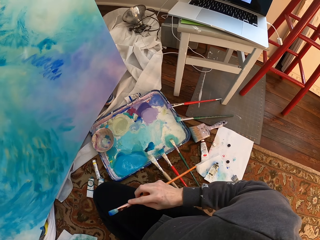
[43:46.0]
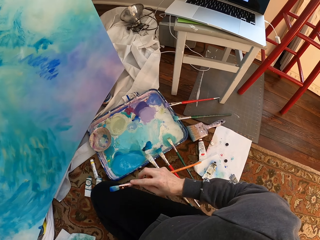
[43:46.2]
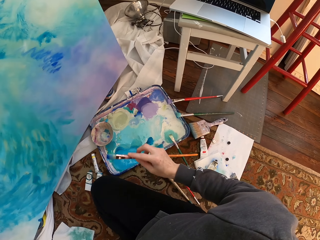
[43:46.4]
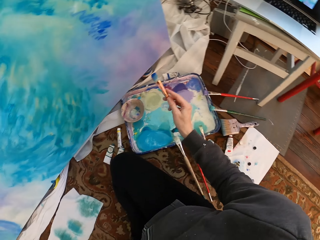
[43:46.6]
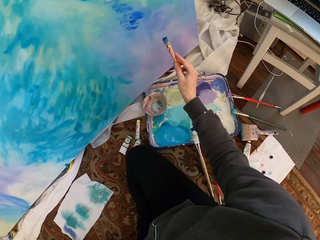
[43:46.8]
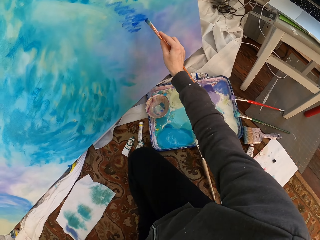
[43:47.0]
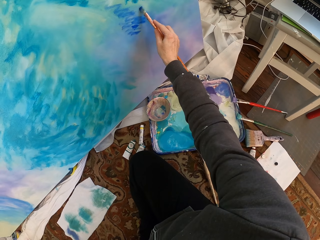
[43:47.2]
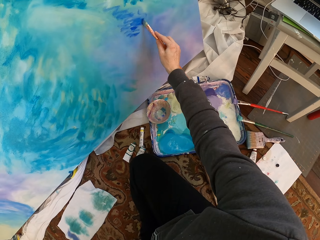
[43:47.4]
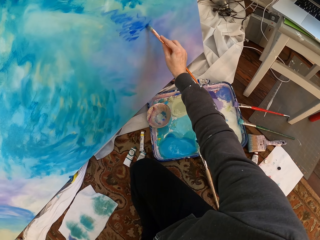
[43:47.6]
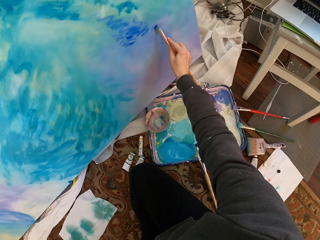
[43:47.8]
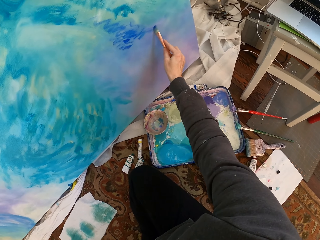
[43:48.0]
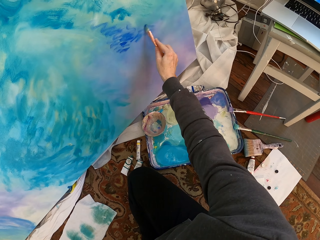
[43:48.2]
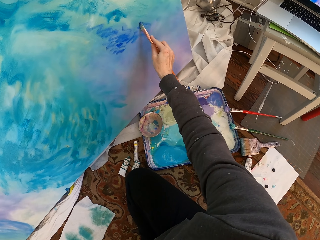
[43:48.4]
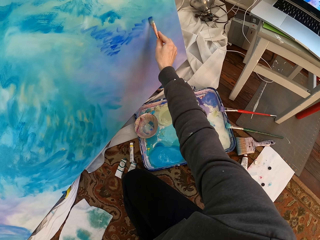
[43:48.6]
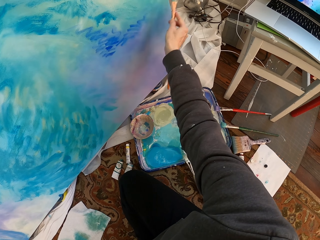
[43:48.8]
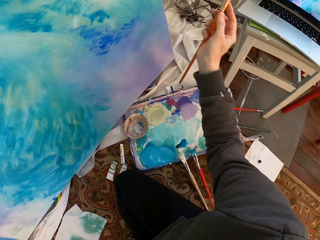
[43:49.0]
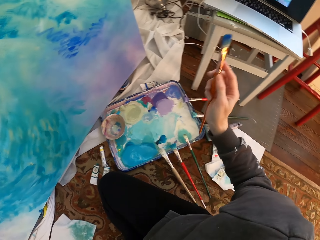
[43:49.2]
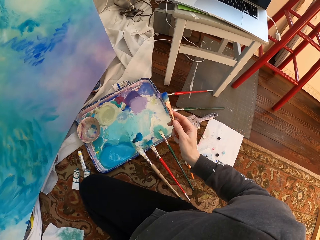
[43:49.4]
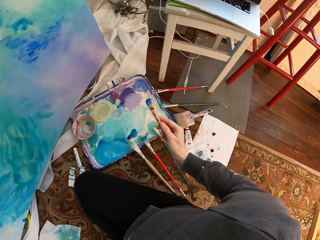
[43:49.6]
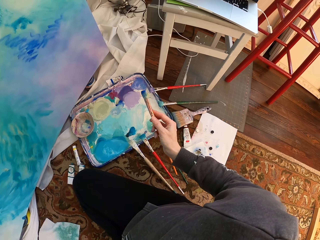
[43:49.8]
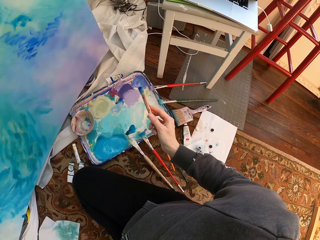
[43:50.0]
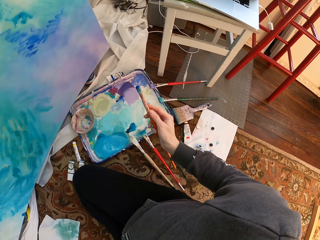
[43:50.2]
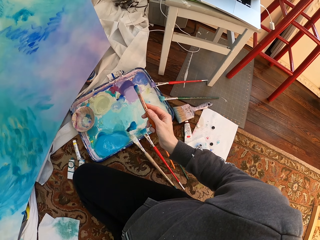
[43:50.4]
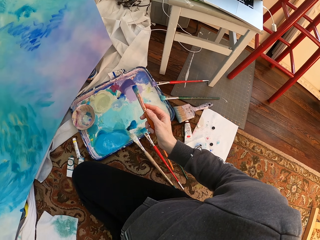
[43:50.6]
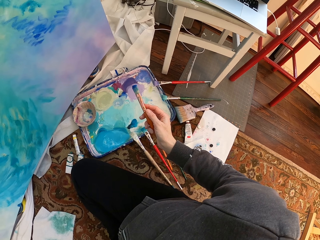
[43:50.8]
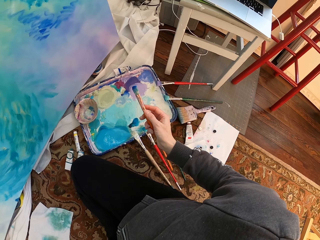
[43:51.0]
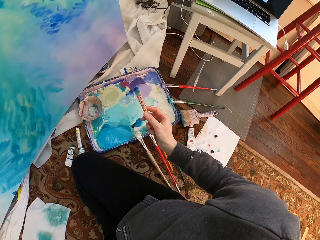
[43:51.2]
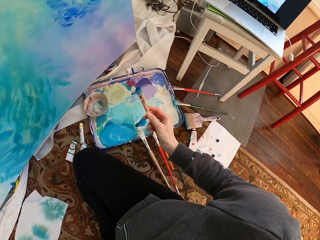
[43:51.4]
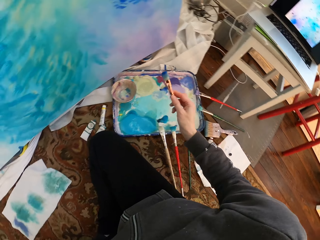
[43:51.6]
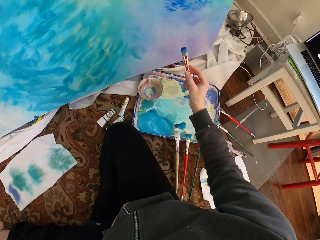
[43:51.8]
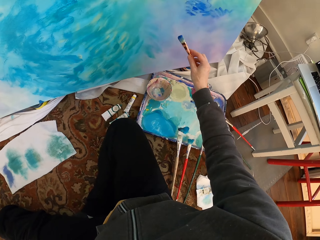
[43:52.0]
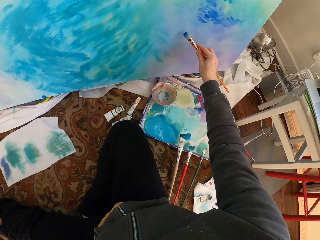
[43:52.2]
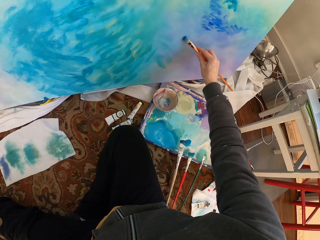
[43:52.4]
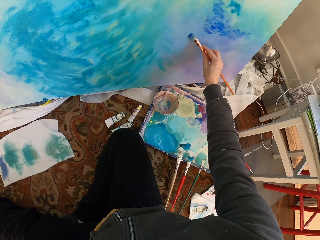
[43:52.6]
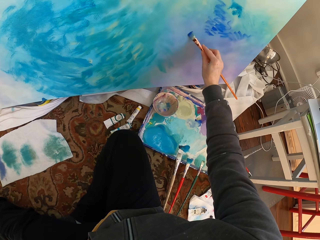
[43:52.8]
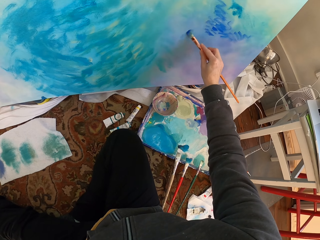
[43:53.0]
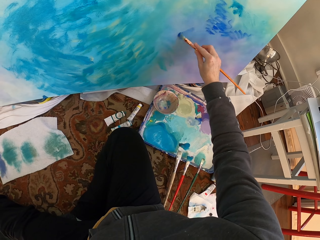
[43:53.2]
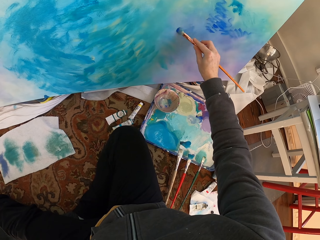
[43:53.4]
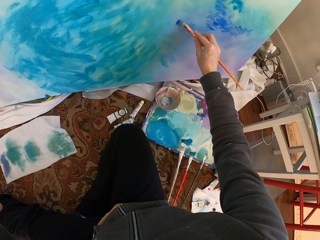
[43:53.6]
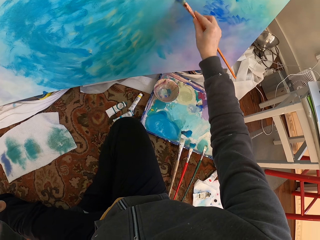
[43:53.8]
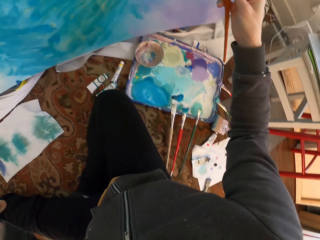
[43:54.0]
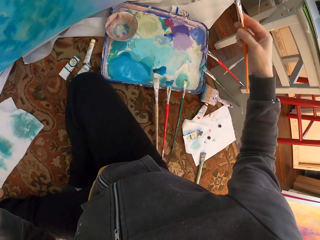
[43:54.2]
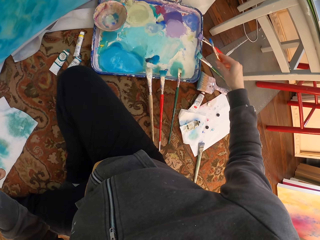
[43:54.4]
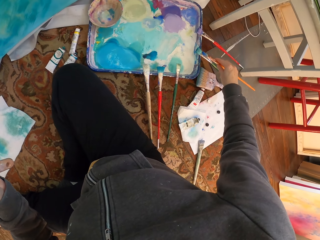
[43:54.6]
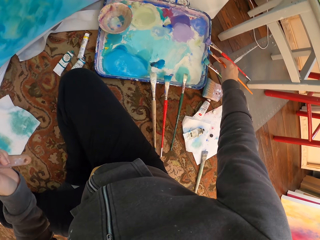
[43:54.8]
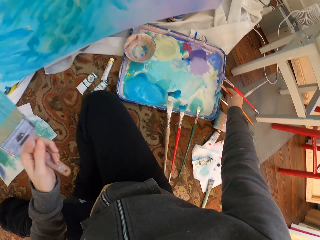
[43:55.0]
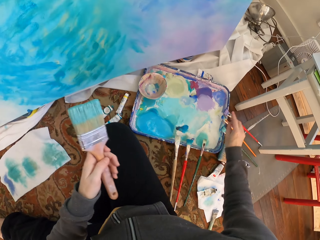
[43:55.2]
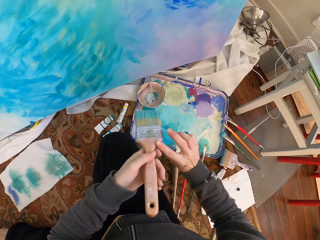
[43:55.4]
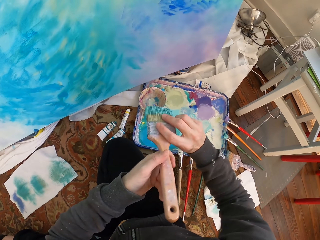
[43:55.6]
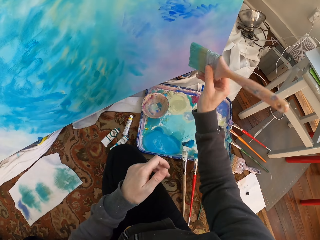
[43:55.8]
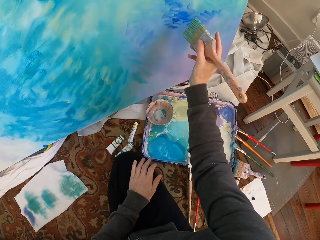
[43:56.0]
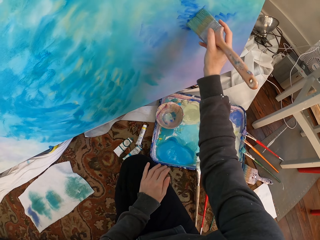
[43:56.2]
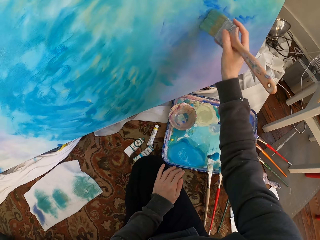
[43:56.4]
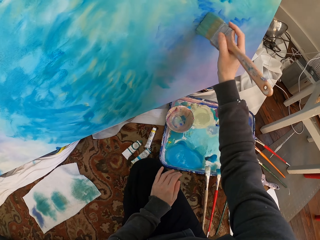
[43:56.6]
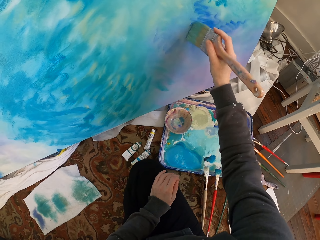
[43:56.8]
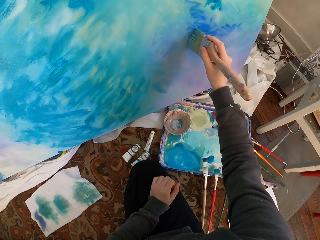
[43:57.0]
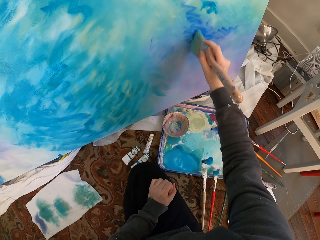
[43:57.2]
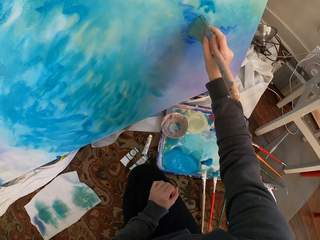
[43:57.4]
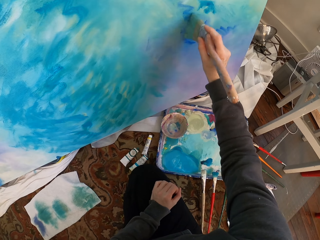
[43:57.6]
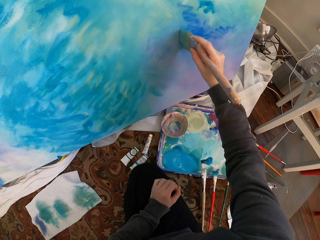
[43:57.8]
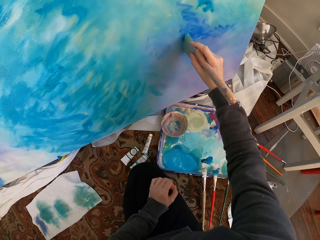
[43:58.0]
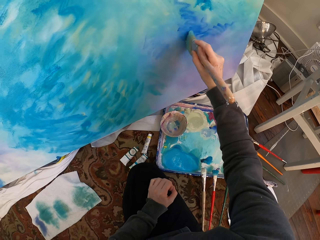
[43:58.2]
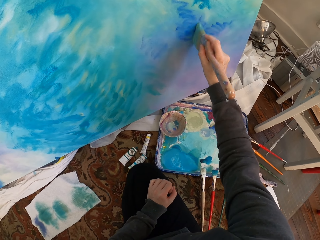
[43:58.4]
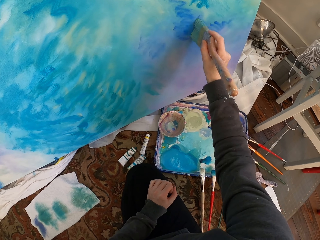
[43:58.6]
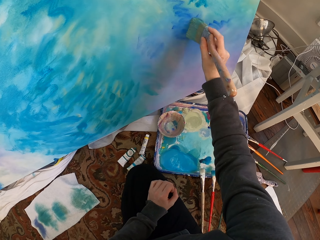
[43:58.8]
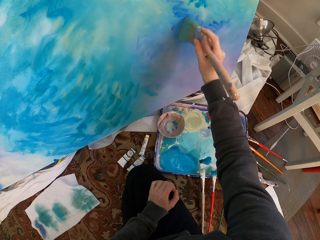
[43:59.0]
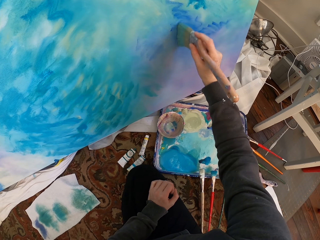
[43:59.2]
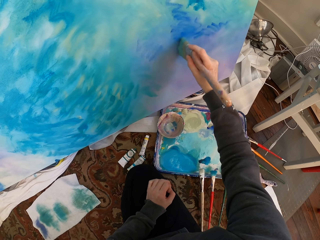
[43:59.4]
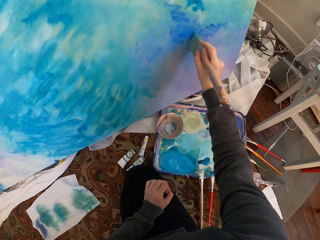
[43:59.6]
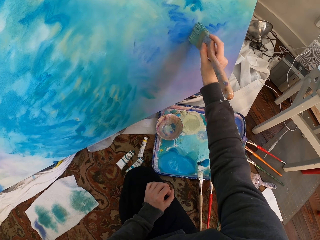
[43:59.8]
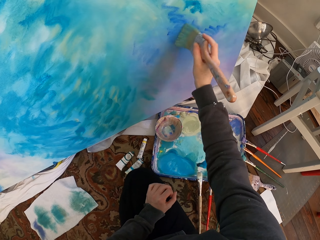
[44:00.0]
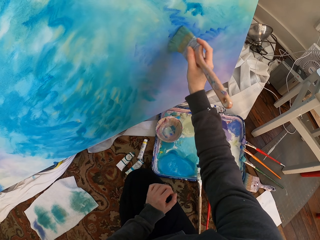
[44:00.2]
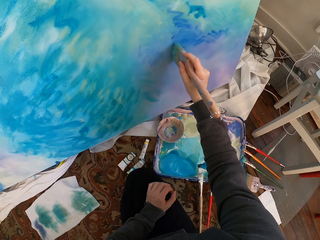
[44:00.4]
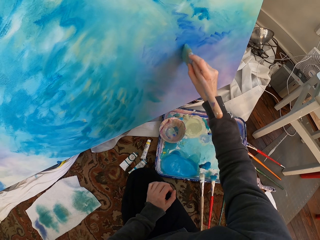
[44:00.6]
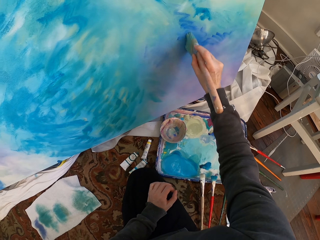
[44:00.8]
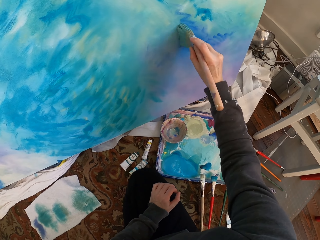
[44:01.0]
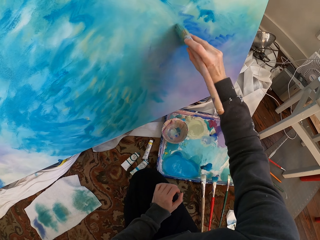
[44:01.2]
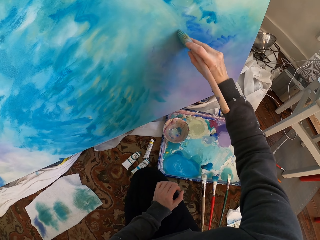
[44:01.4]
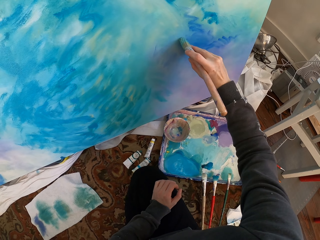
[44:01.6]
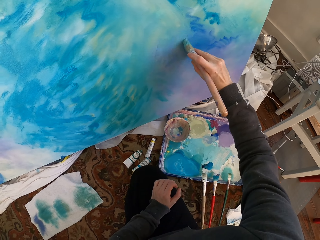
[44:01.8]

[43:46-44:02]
The camera wearer removes the brush from the paint work. They paint. They remove the brush from the paint work. They hold the brush. They paint. They place the brush on the paint container. They exchange the brush from left to right hand. They paint.

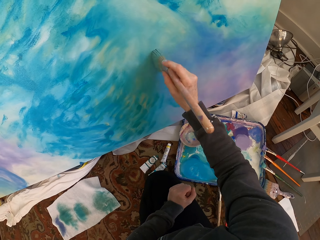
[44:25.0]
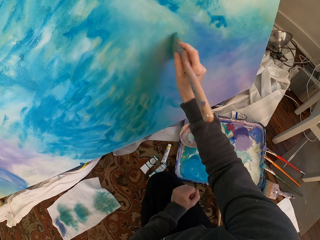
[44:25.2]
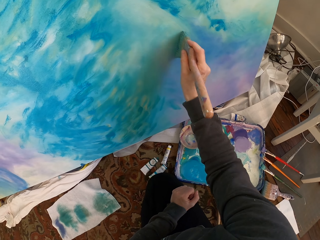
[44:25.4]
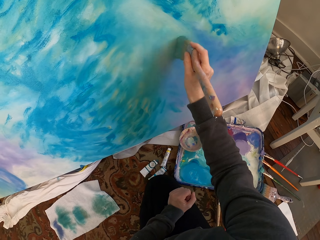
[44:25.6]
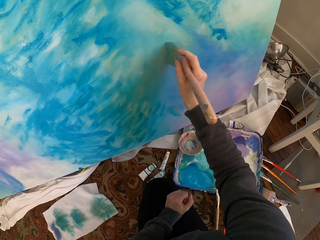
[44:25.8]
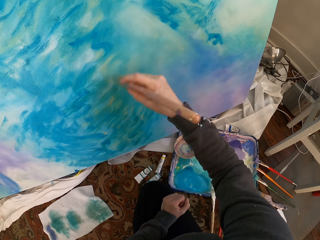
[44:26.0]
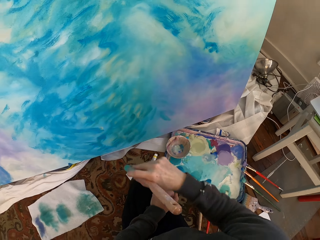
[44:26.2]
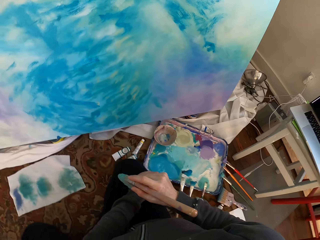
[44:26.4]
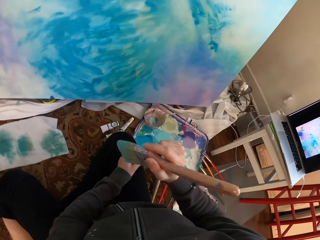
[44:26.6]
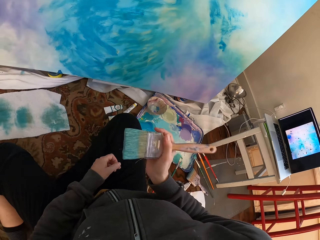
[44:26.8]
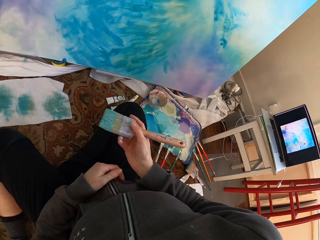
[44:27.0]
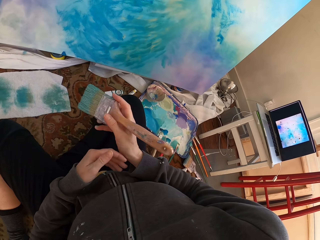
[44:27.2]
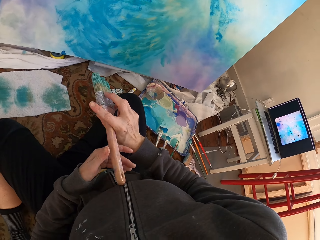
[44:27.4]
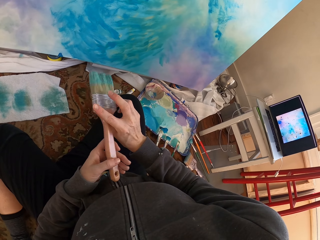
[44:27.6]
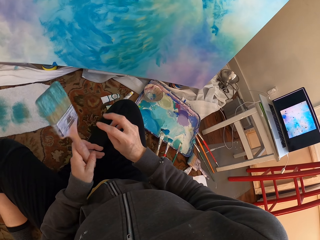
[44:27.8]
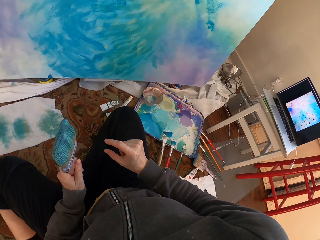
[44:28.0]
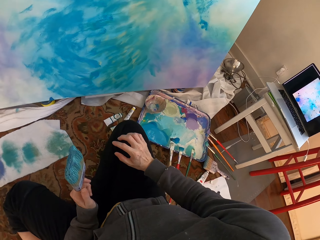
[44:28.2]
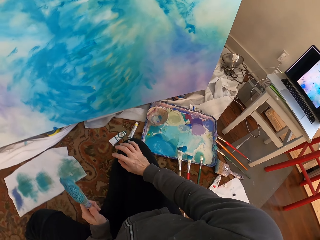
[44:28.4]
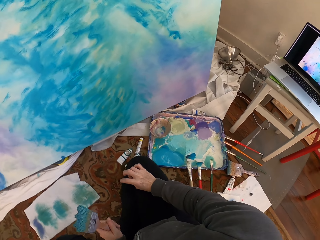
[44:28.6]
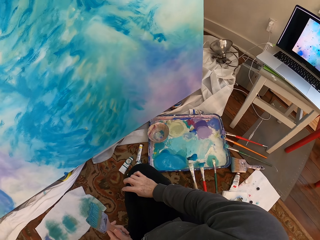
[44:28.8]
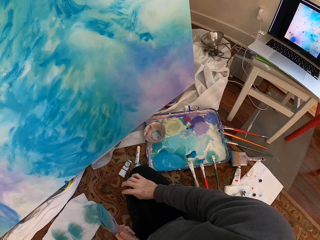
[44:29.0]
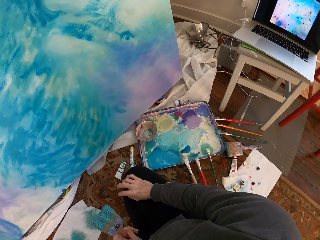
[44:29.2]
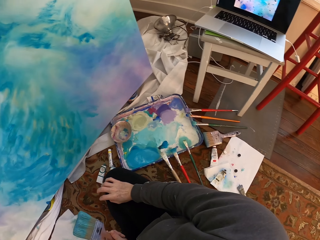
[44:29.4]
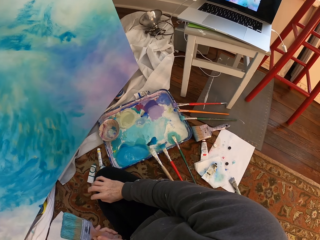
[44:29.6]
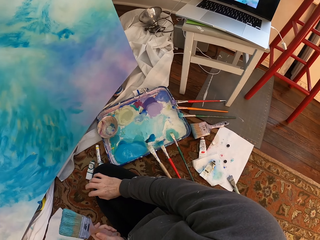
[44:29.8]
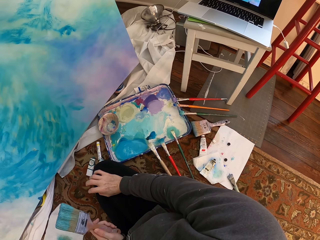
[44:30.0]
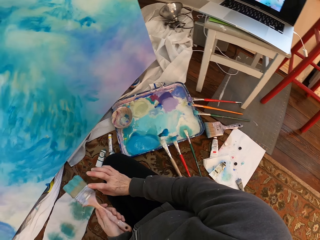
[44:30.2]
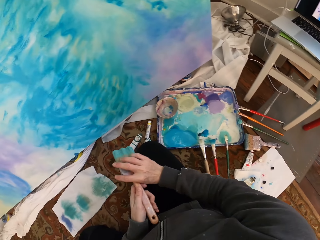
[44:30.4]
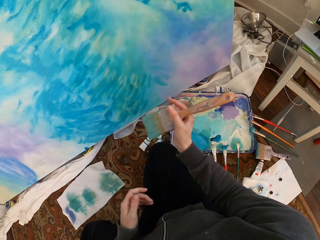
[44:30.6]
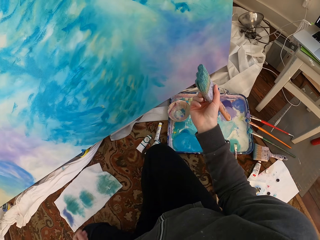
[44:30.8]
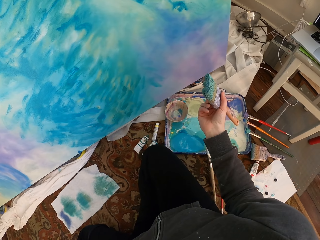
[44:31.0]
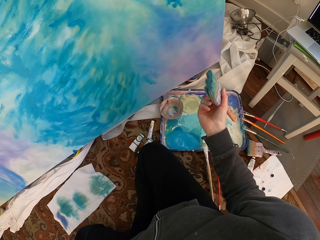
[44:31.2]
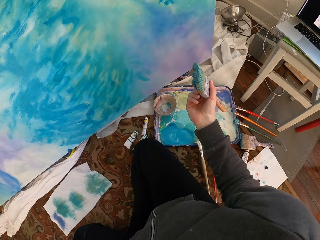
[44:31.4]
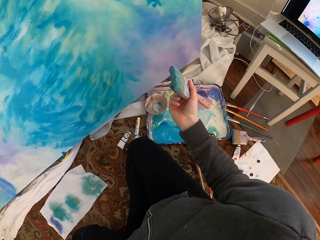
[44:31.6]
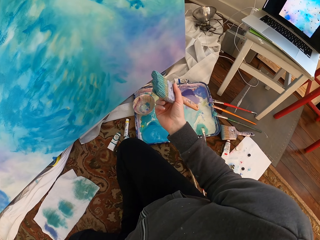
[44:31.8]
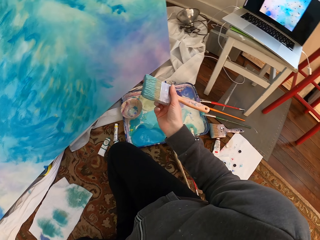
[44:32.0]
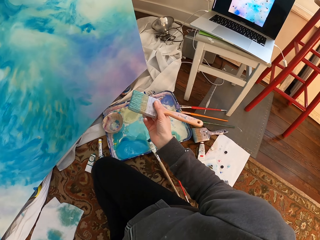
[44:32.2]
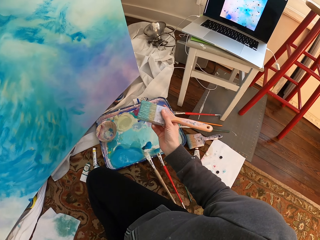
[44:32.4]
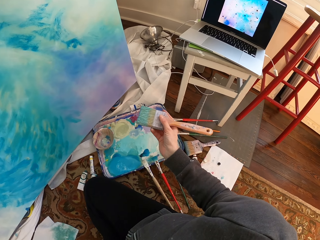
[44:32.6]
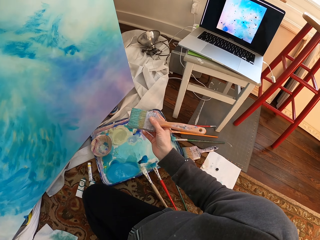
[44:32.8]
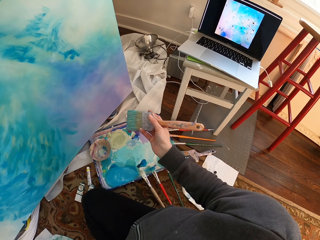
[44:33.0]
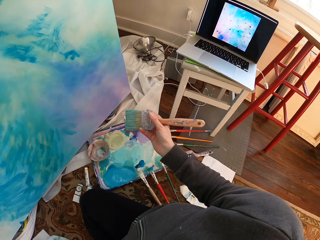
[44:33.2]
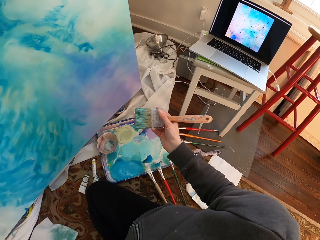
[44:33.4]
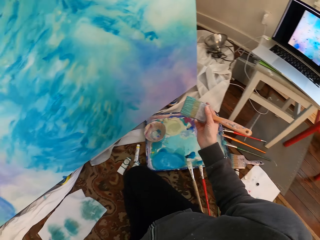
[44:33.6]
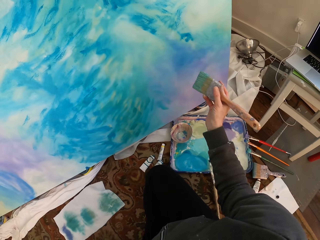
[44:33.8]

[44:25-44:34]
The camera wearer removes the brush from the paint work. They hold the brush with the left hand. They look at the paint work. They hold the brush with the right hand.
